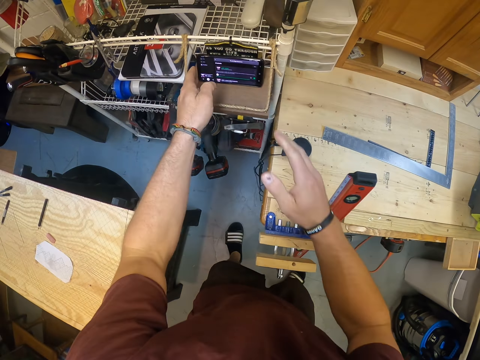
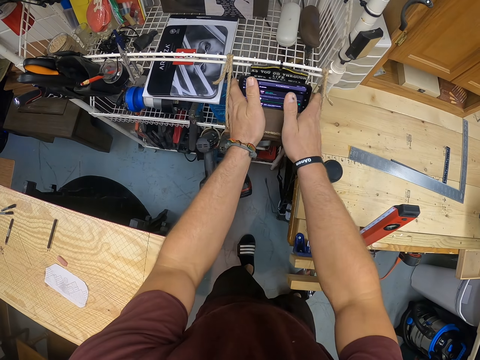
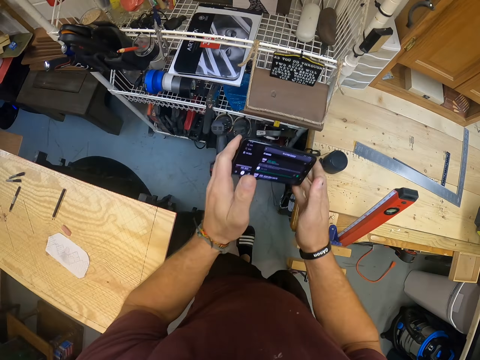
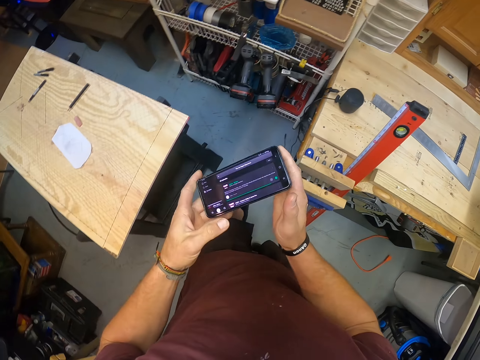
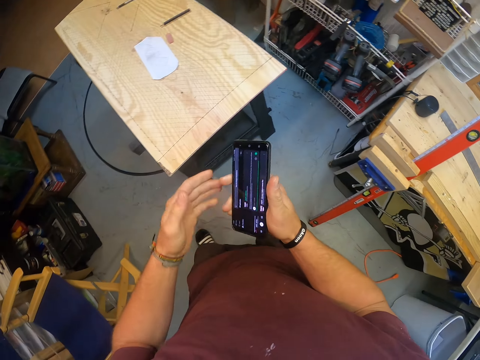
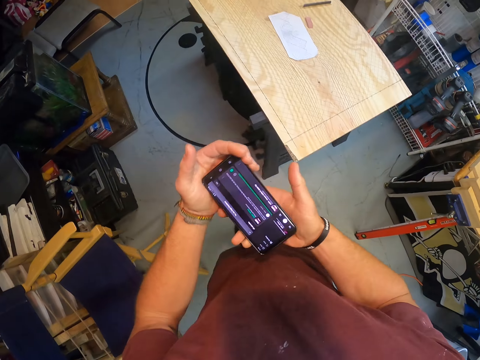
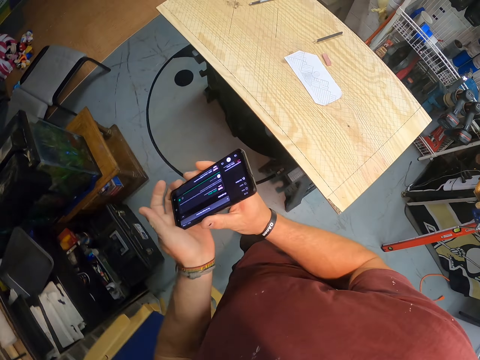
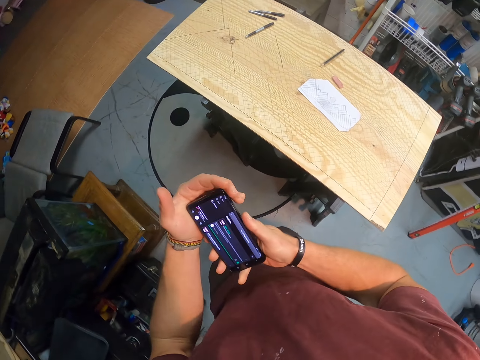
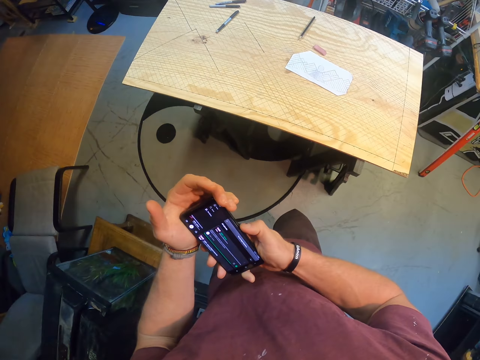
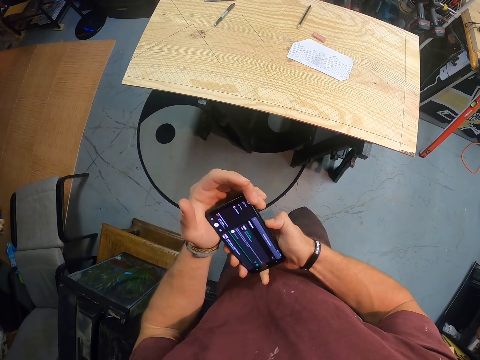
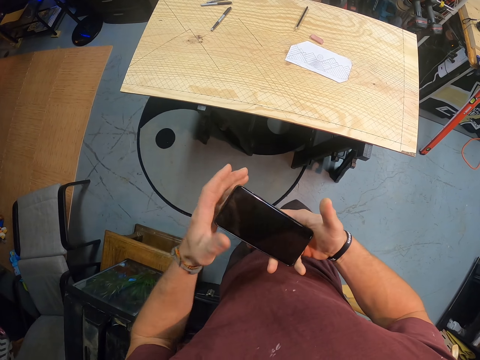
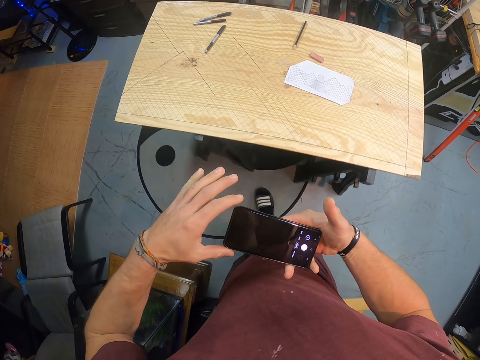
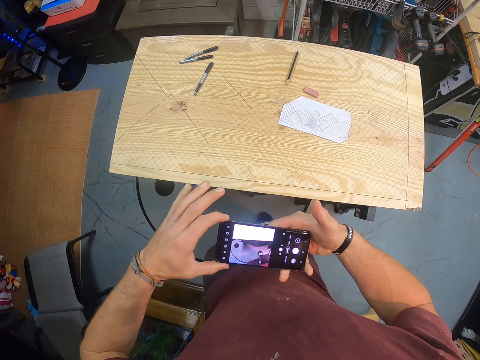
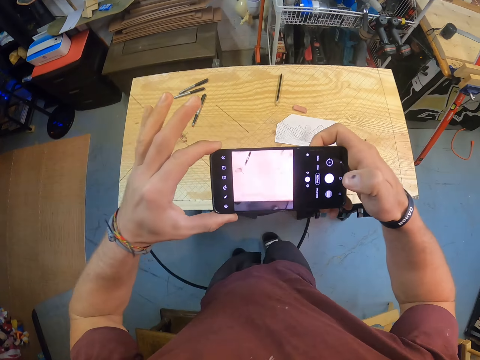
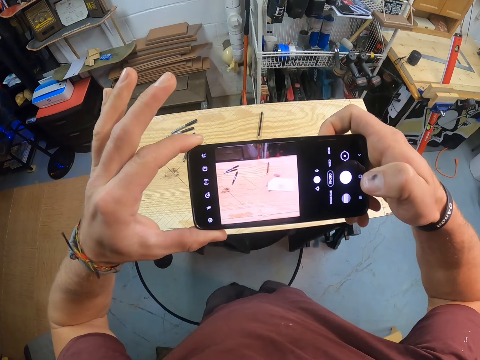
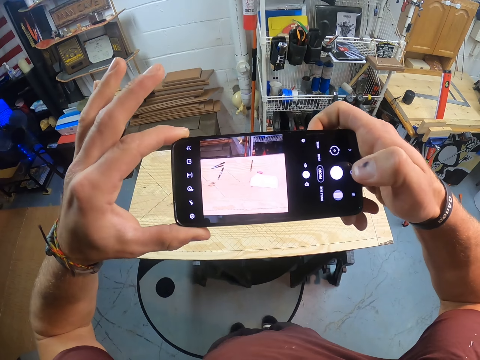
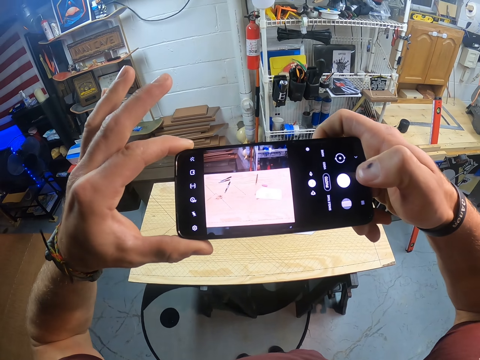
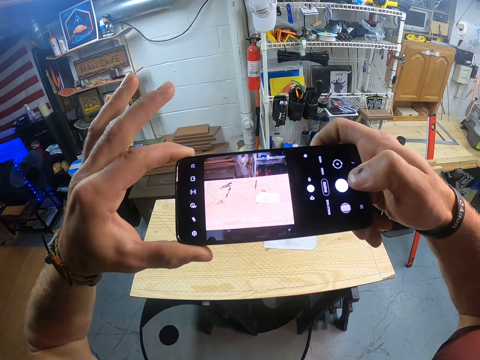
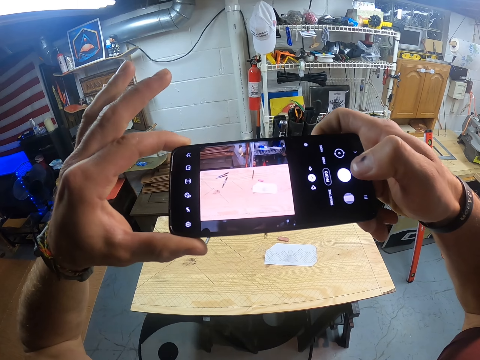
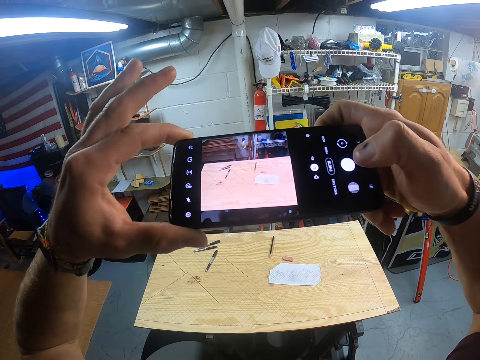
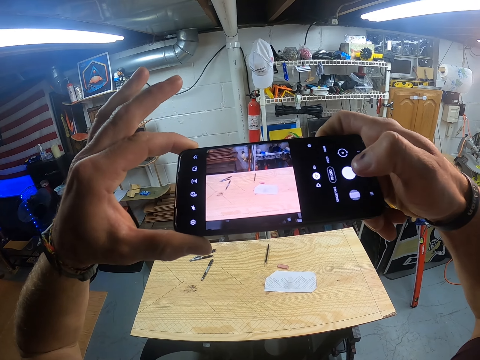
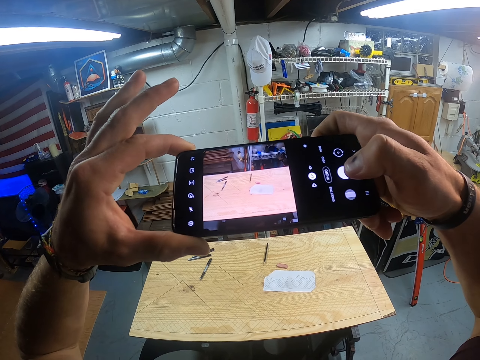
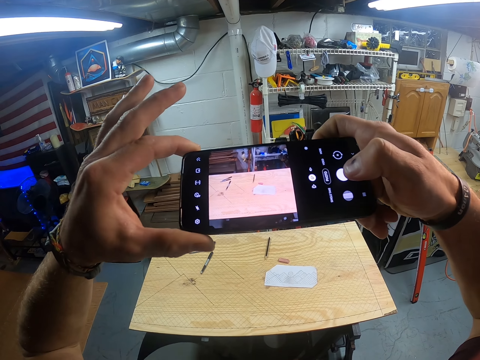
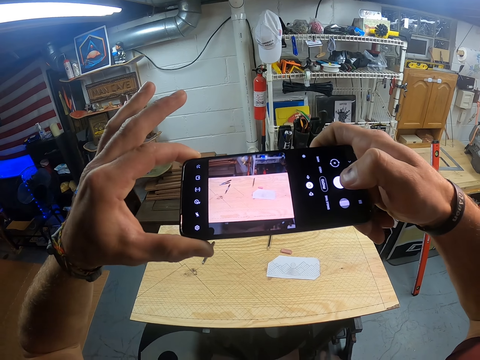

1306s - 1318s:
The camera wearer picks up a phone from a rack with both hands.

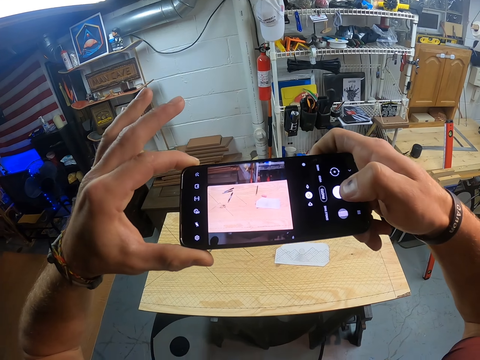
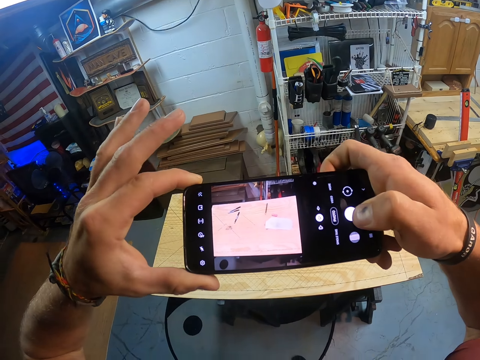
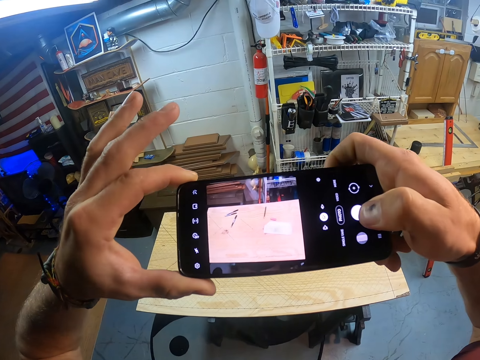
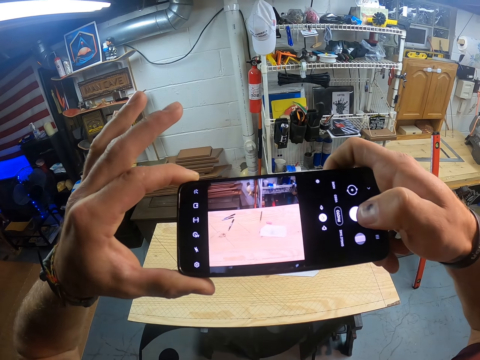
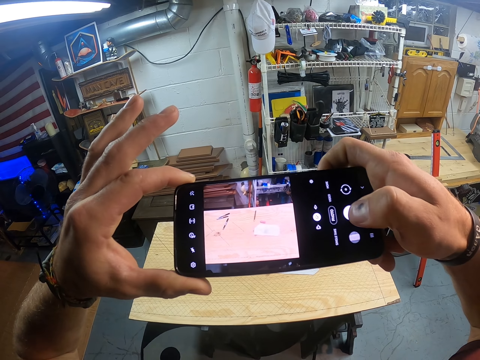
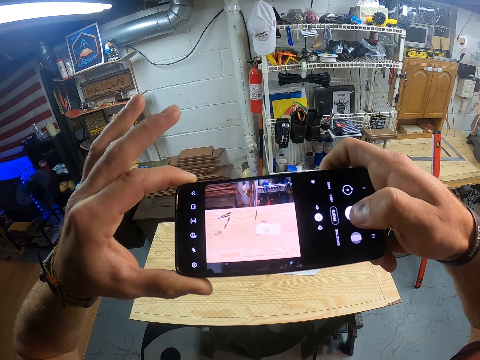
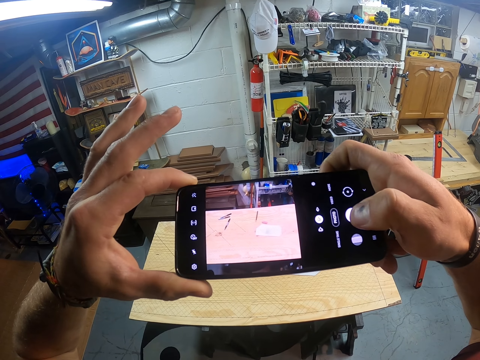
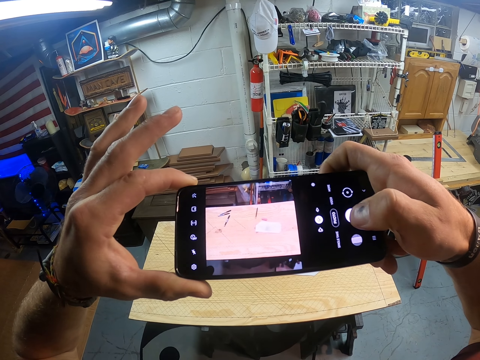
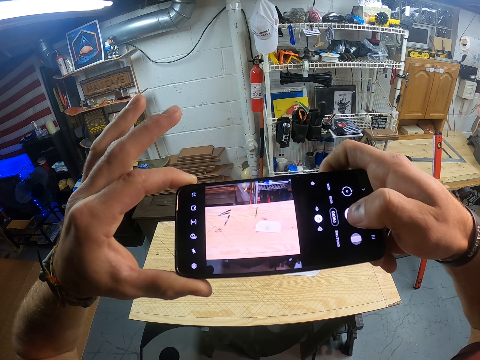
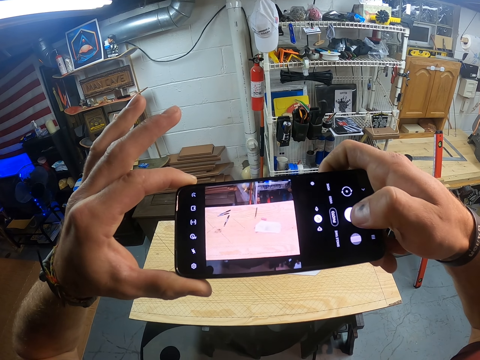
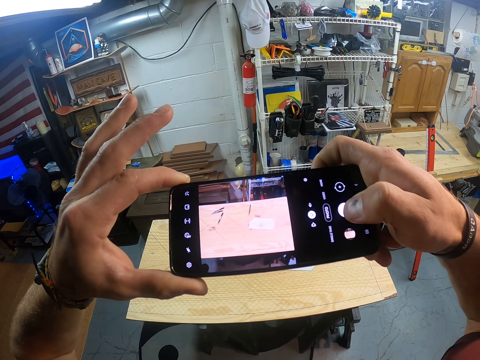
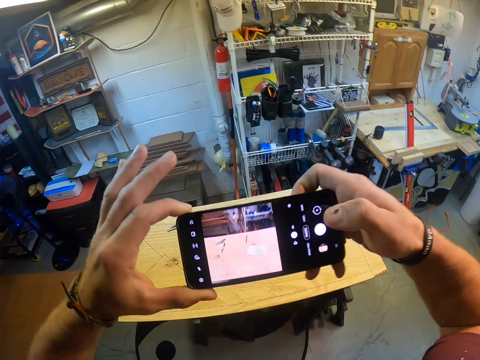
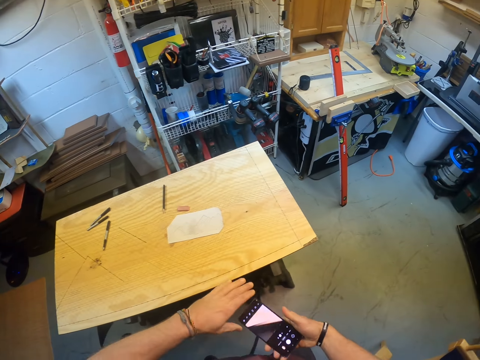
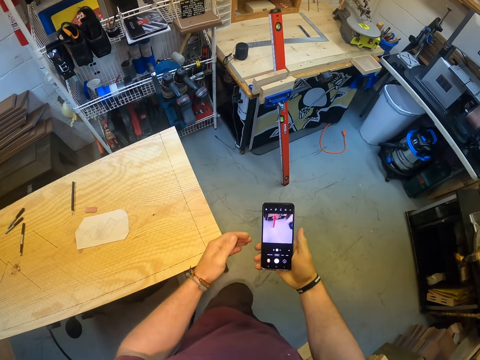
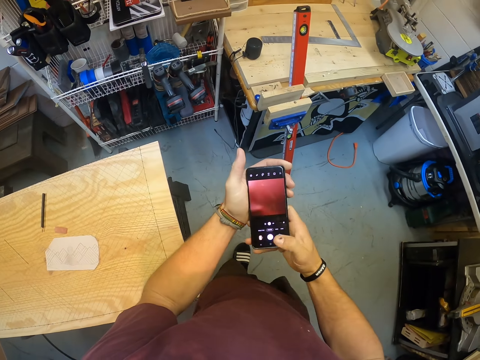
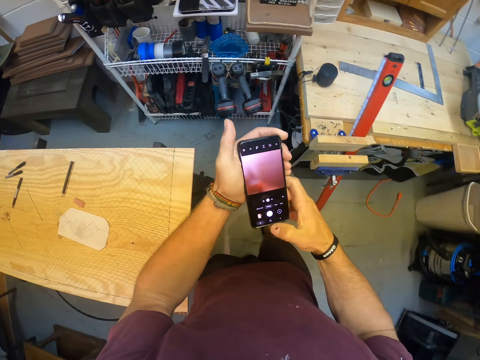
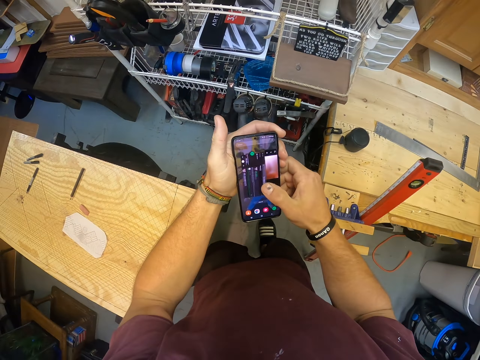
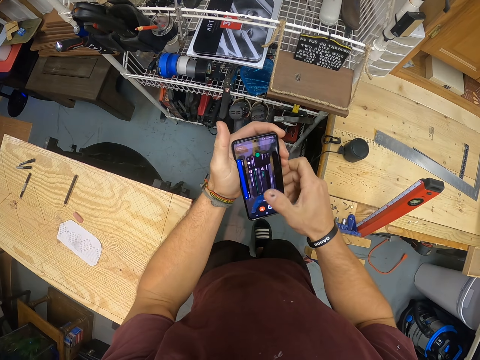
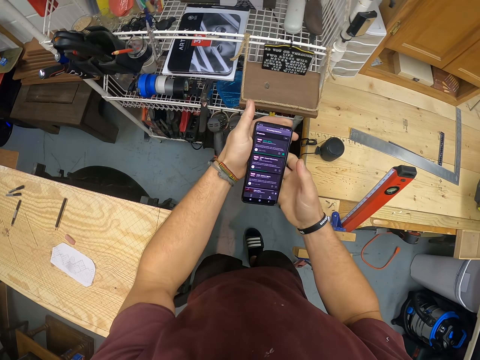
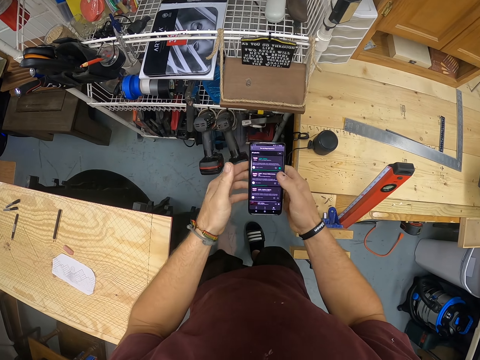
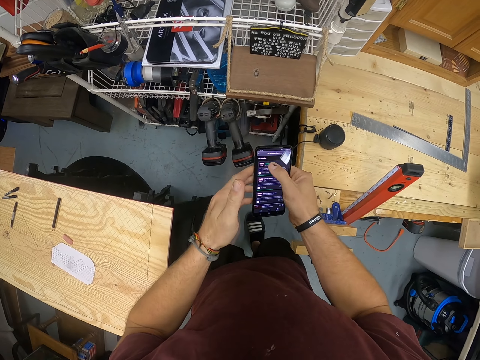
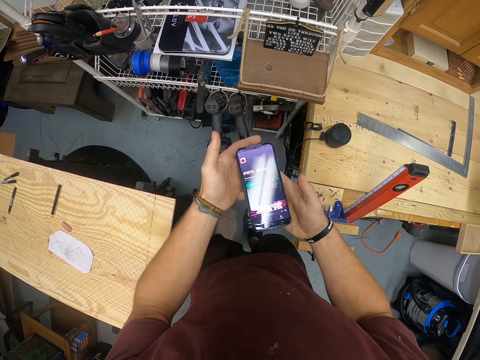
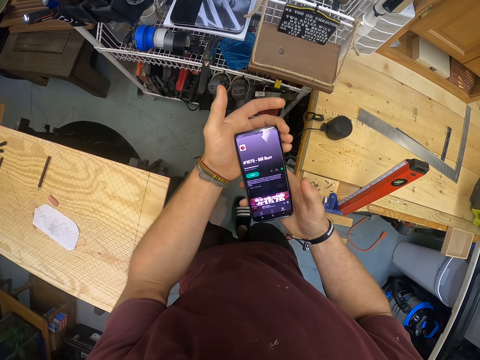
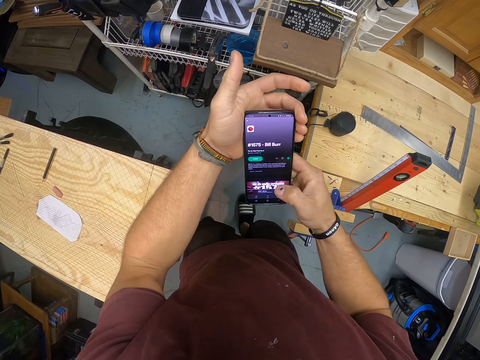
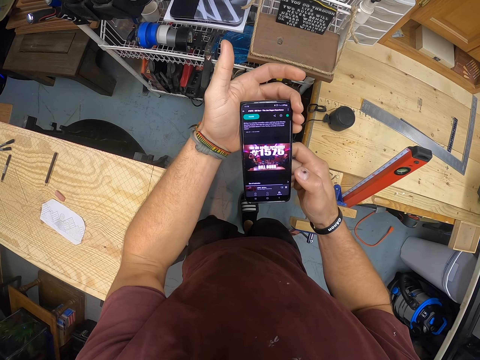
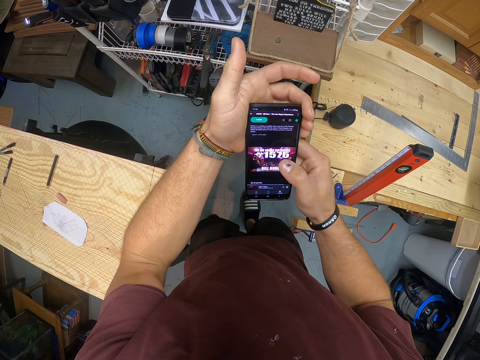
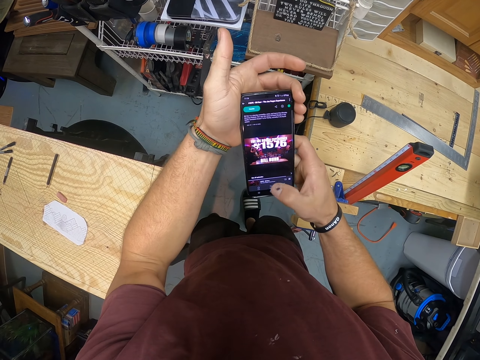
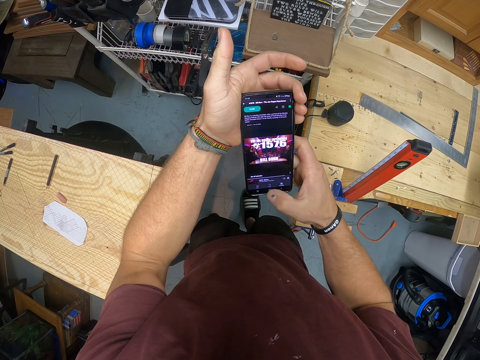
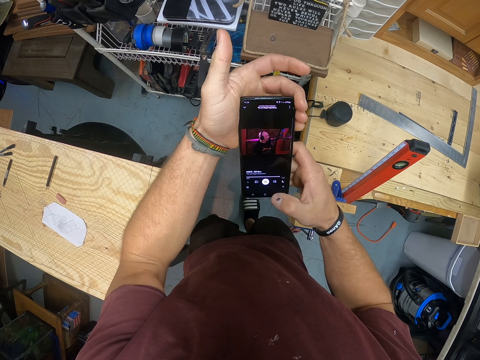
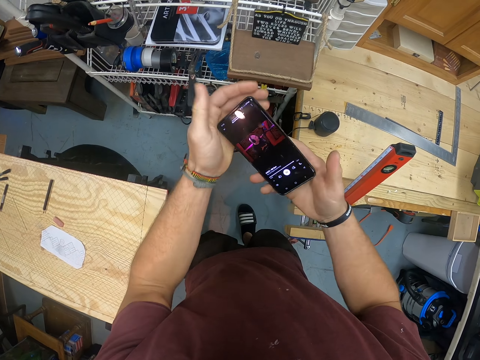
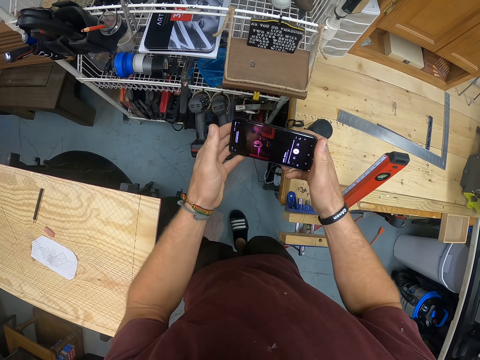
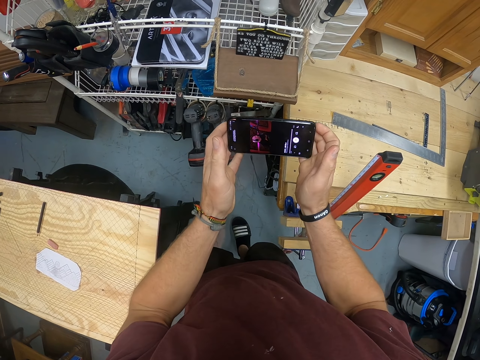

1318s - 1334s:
The camera wearer takes a photo of the table with the phone in both hands. He walks. He operates the phone with his right hand.
